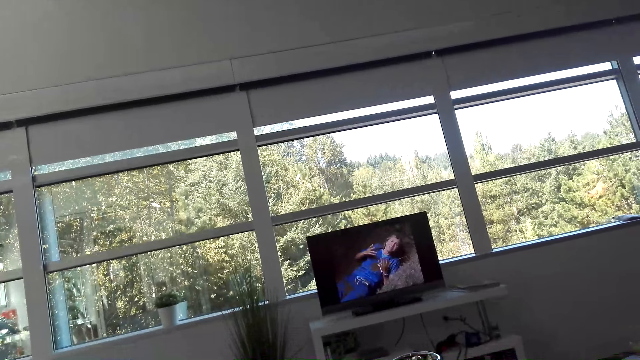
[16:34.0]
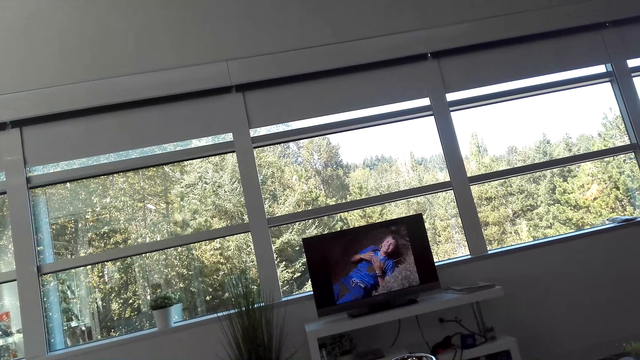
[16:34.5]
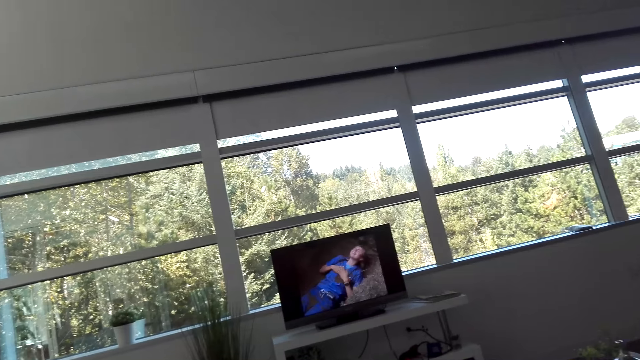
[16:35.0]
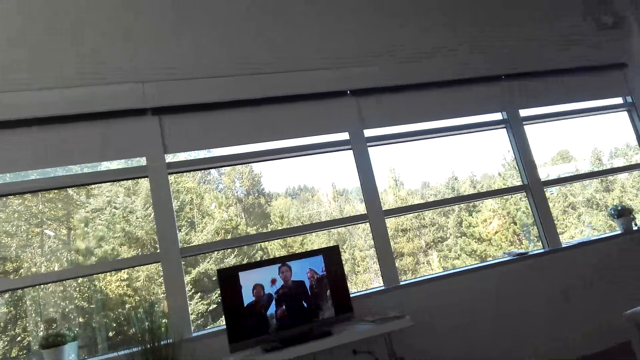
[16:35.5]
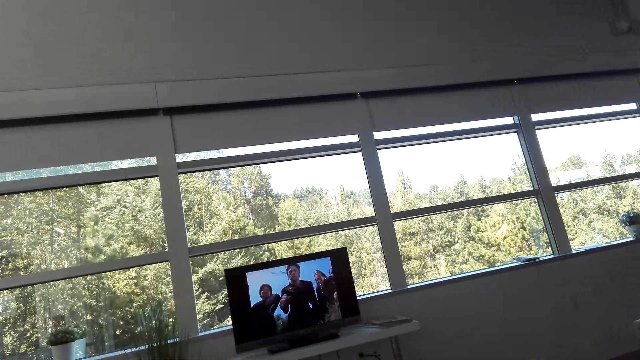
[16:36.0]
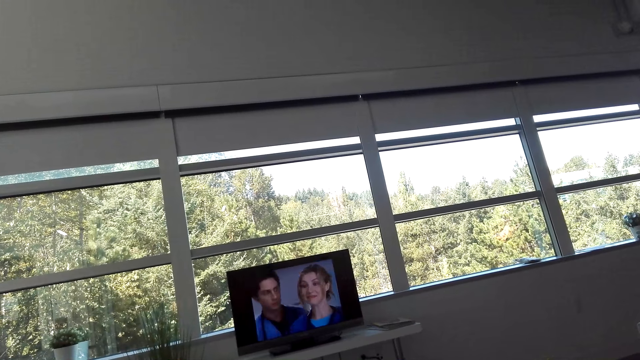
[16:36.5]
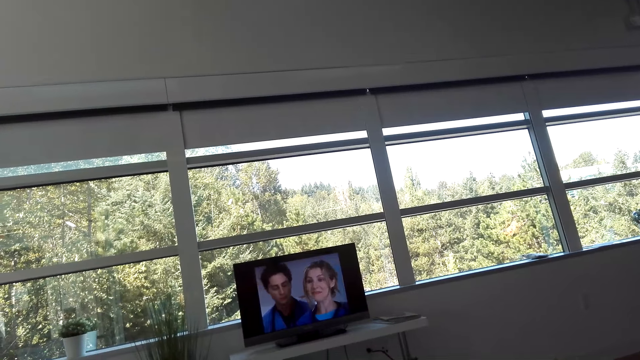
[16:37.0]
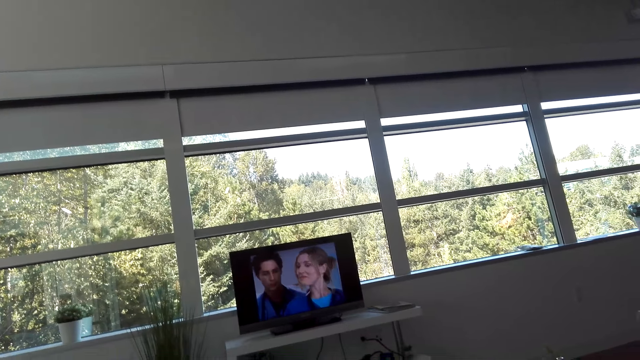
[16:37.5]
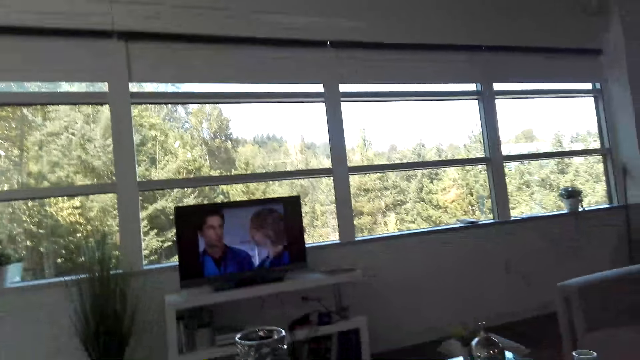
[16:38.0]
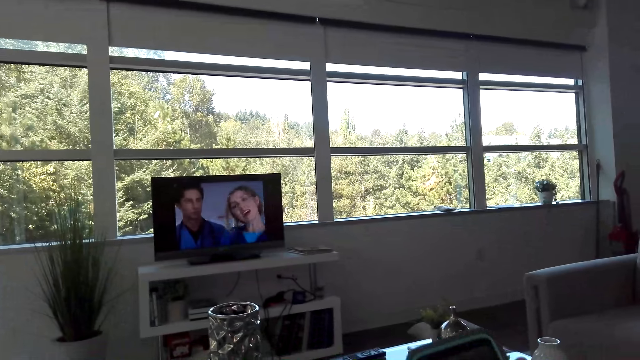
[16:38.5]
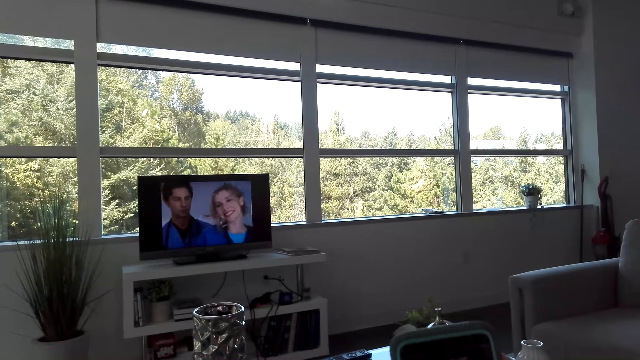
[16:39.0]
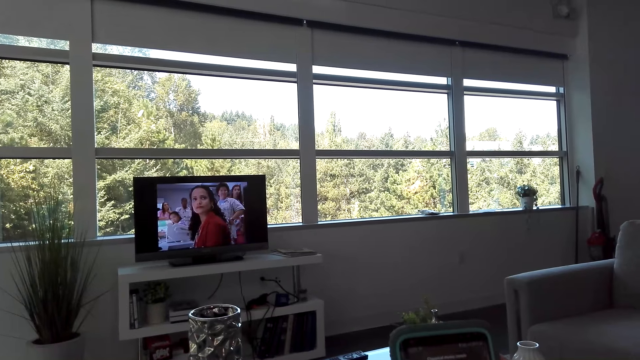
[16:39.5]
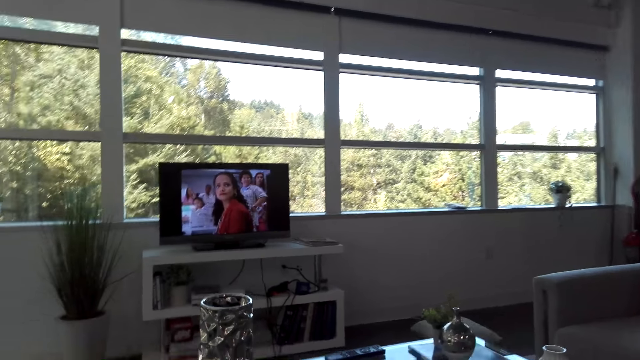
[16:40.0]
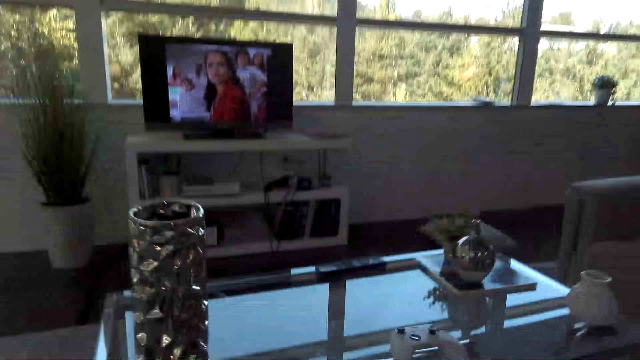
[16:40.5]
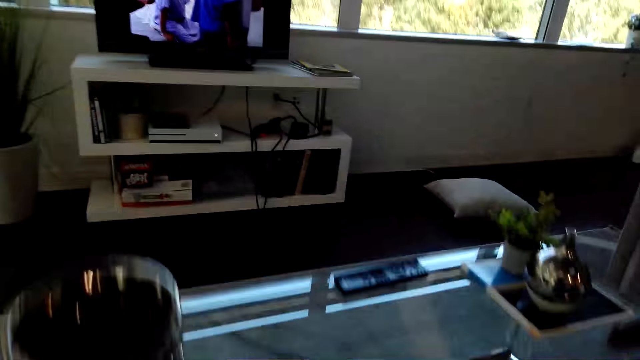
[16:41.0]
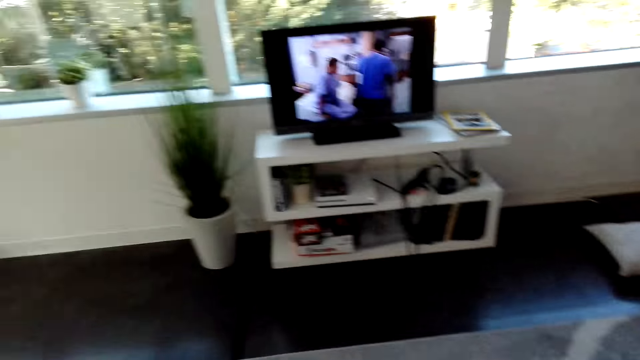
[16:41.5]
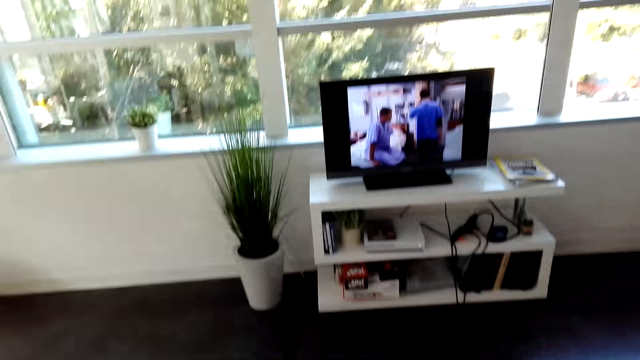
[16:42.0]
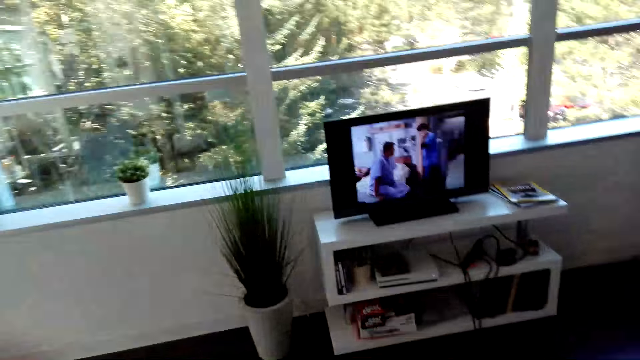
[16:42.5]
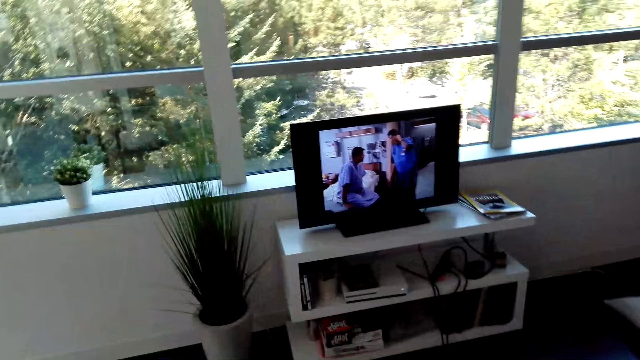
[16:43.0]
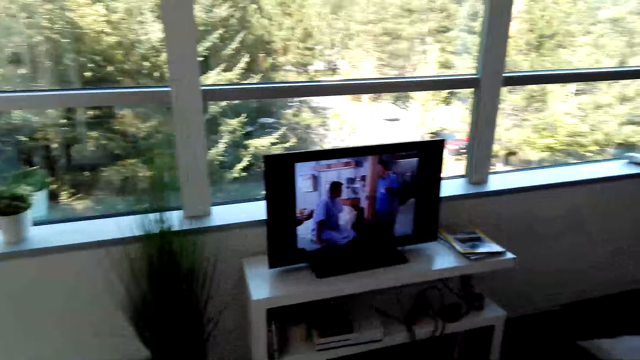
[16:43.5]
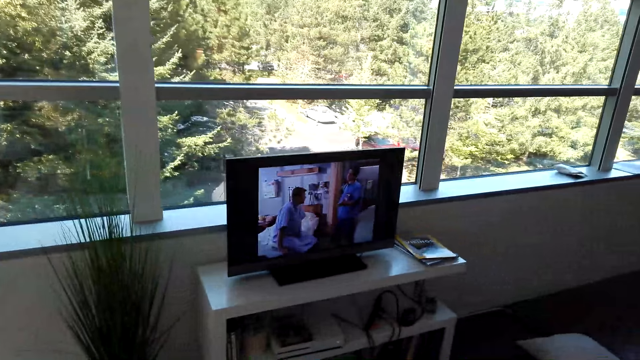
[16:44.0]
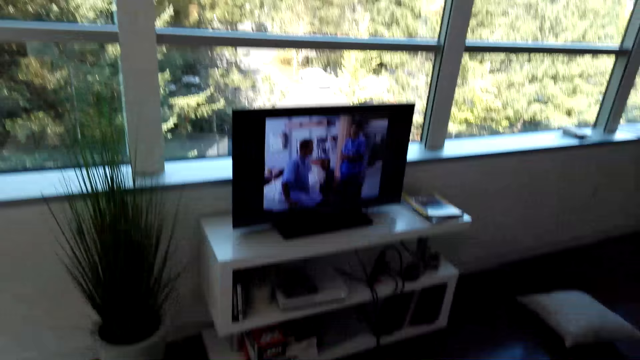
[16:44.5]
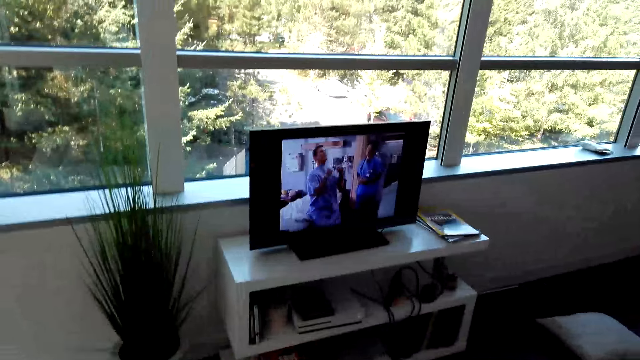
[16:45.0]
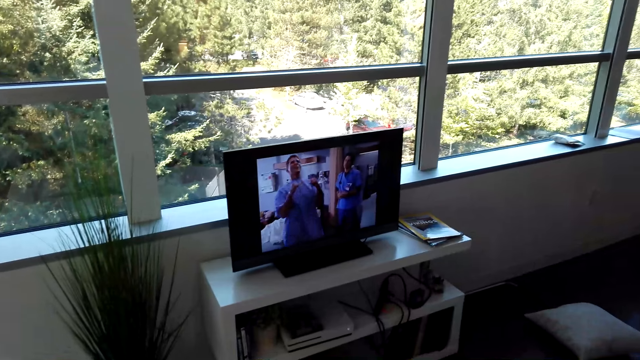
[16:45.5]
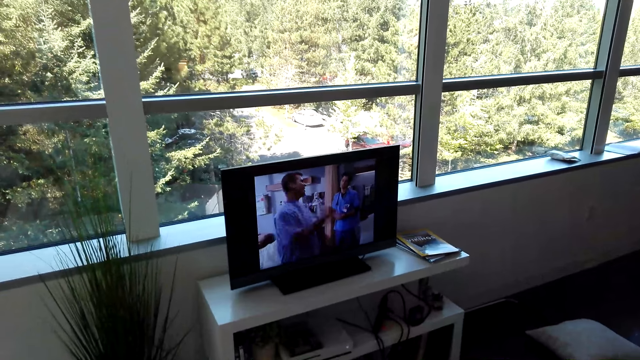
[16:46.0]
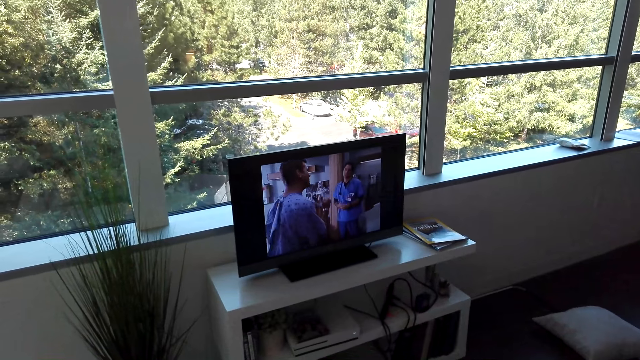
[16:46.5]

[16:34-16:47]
The camera wearer uses the phone. They walk in the house.

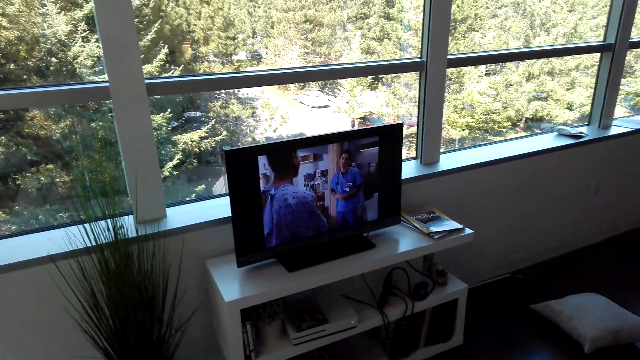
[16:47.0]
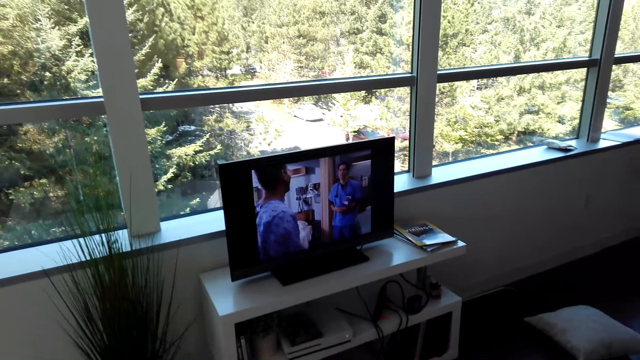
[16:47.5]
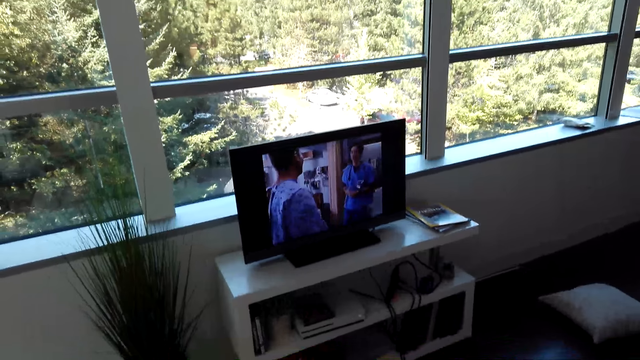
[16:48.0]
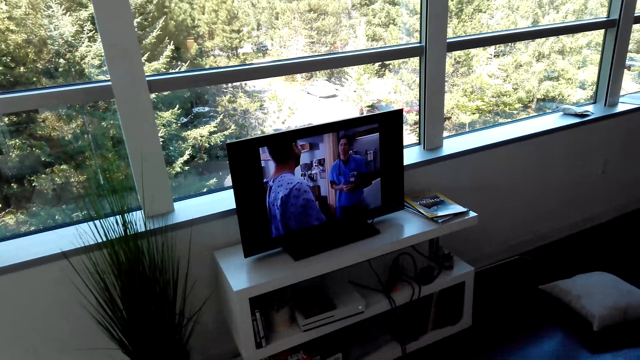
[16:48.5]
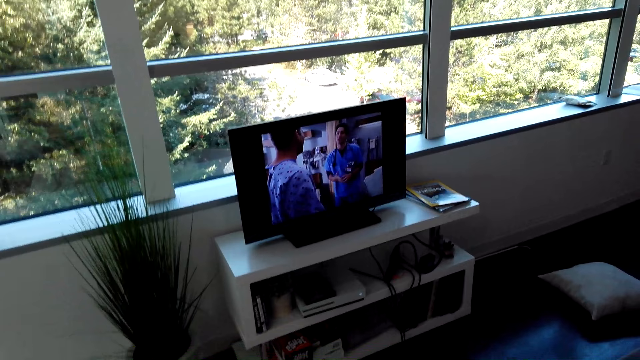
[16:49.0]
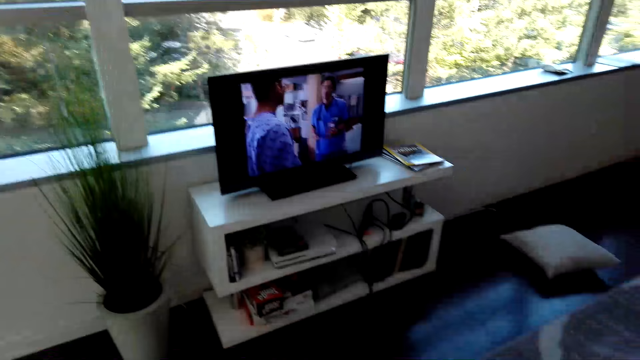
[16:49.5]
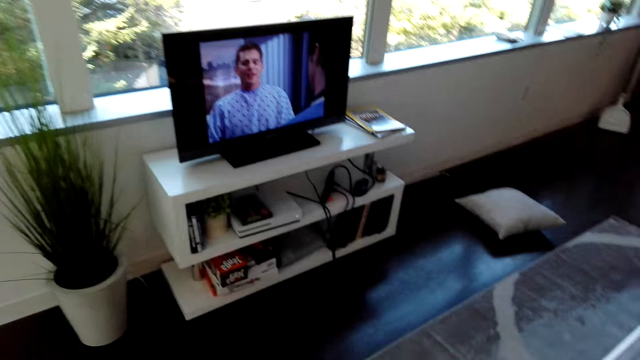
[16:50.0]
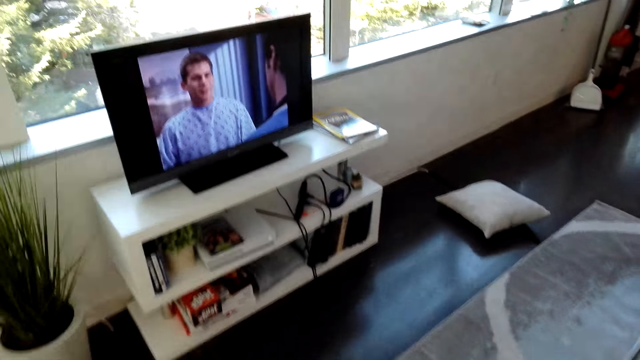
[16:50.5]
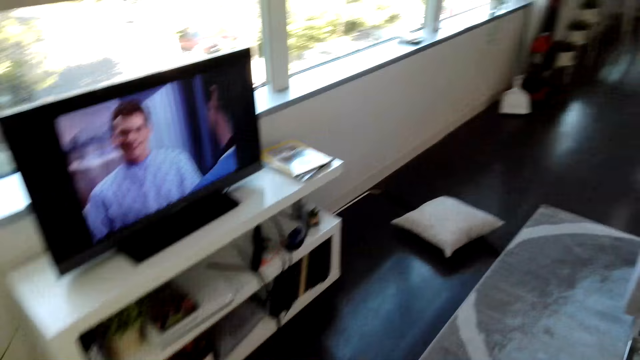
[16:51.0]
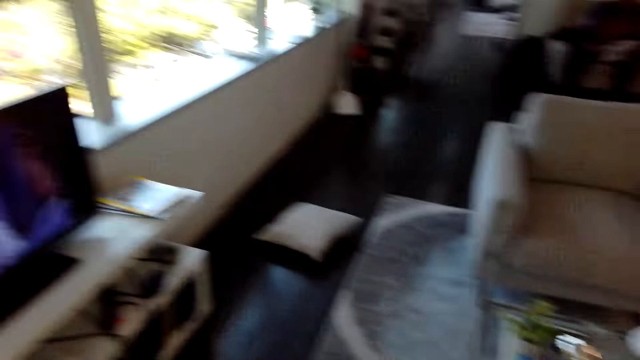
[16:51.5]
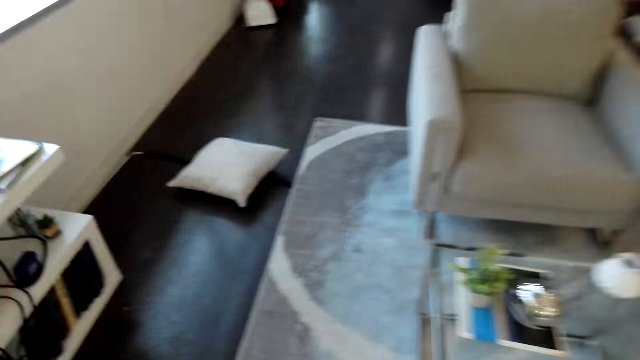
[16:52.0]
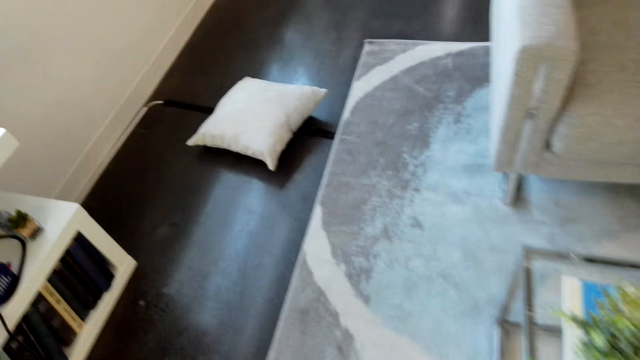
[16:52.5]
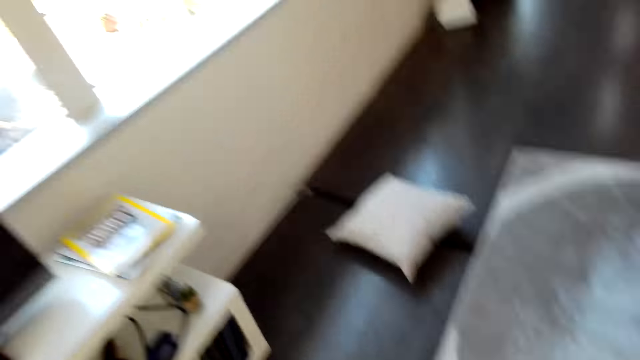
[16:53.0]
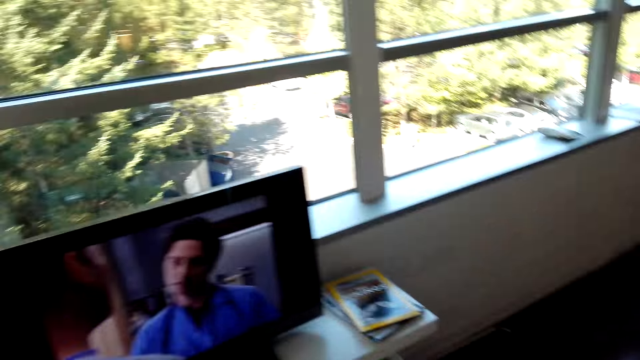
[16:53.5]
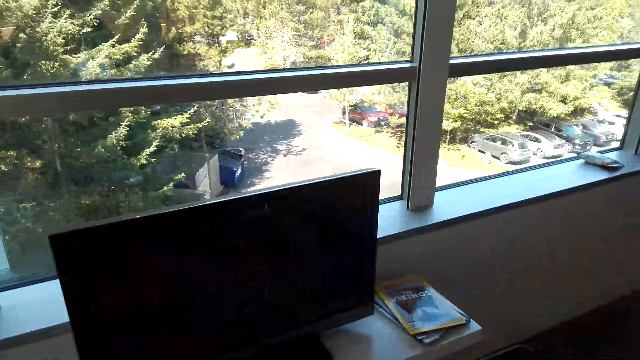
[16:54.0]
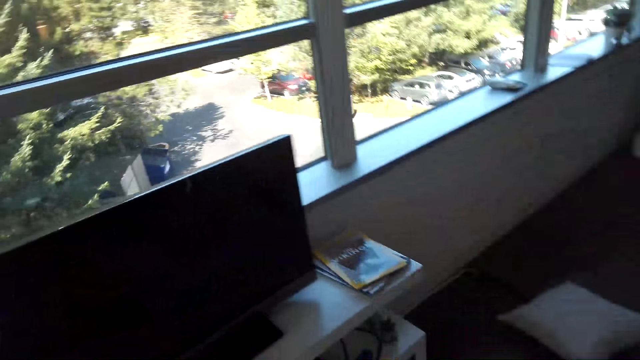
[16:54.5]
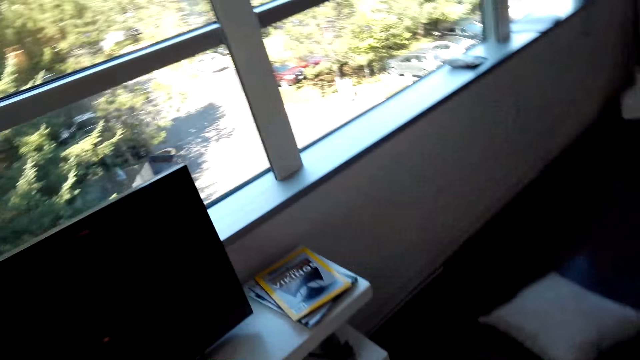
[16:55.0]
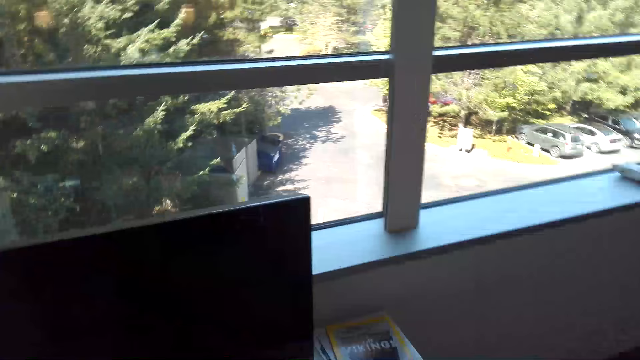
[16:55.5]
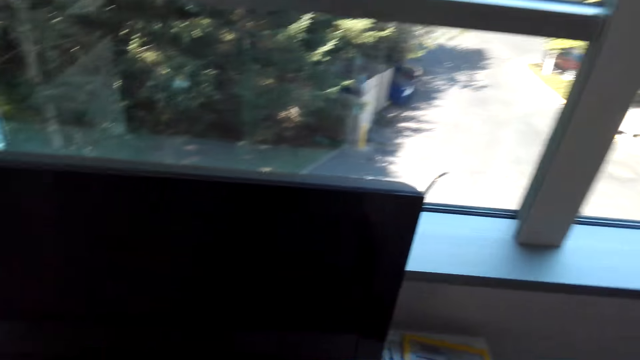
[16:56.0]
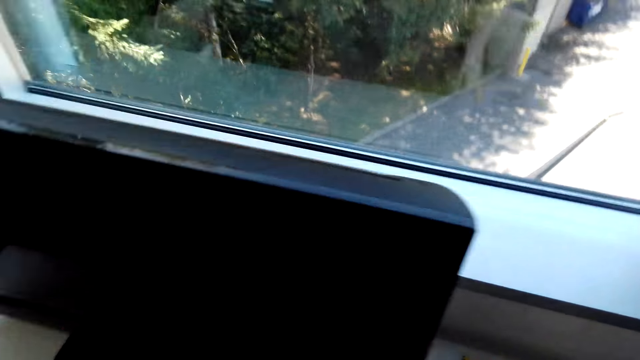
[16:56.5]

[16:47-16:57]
The camera wearer switches off the television.
